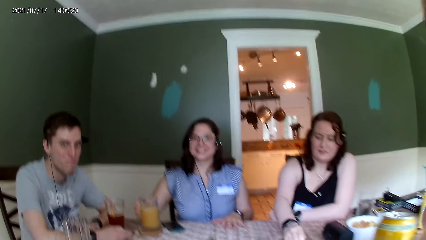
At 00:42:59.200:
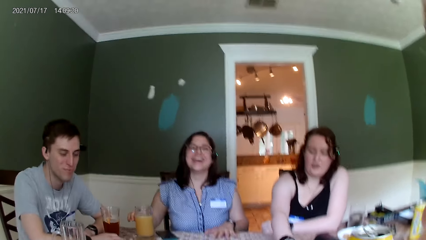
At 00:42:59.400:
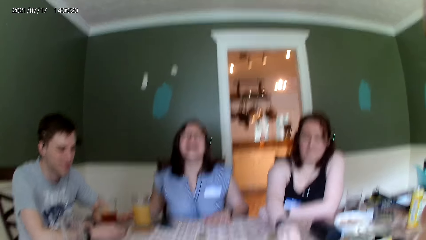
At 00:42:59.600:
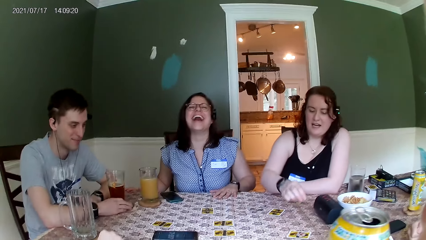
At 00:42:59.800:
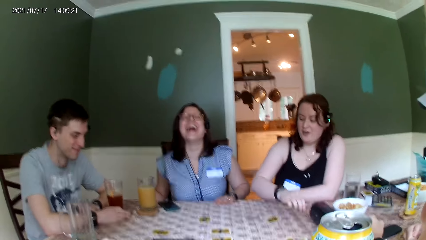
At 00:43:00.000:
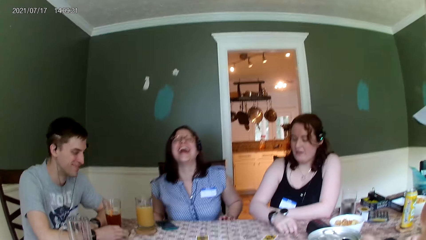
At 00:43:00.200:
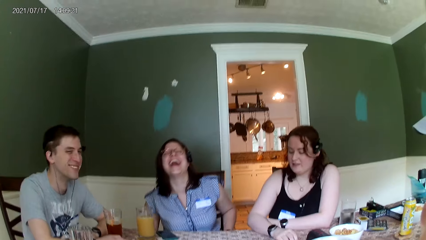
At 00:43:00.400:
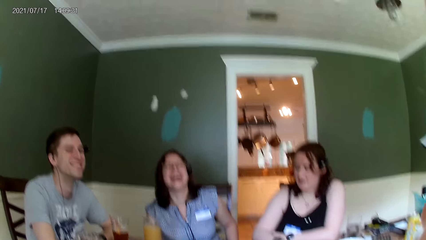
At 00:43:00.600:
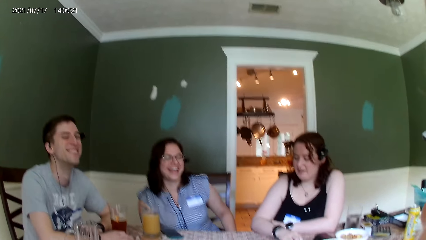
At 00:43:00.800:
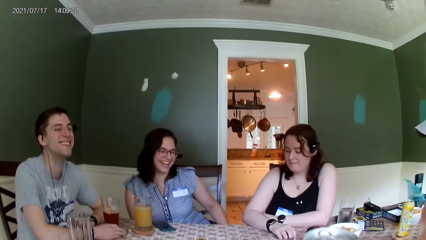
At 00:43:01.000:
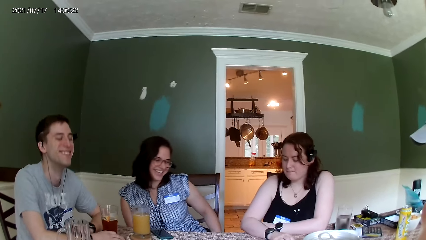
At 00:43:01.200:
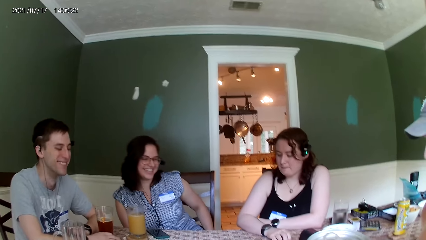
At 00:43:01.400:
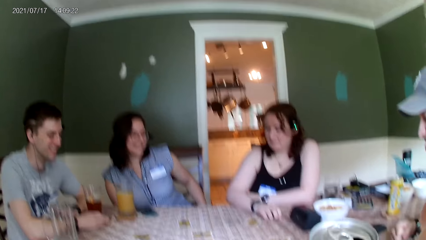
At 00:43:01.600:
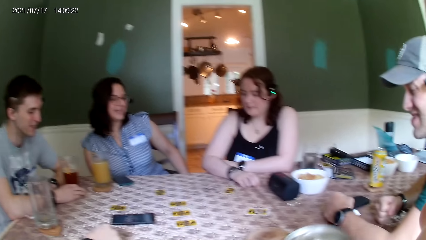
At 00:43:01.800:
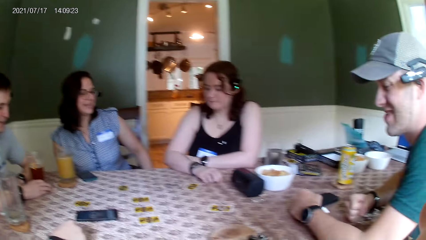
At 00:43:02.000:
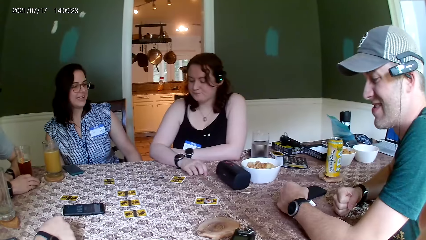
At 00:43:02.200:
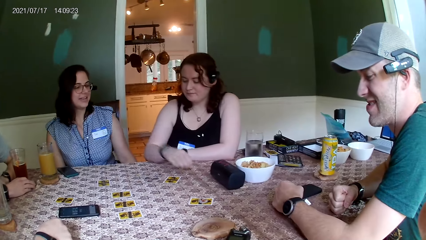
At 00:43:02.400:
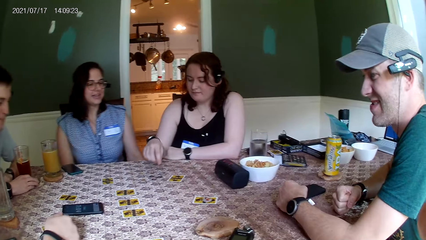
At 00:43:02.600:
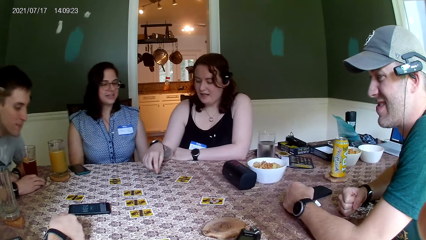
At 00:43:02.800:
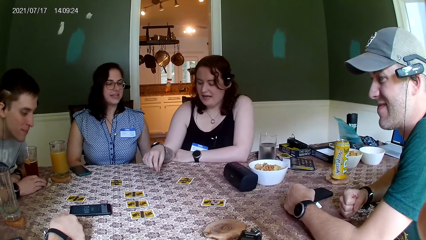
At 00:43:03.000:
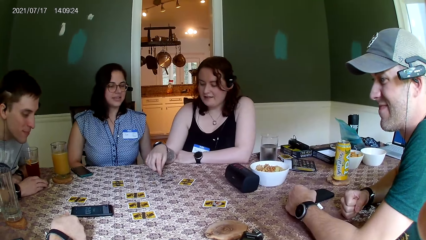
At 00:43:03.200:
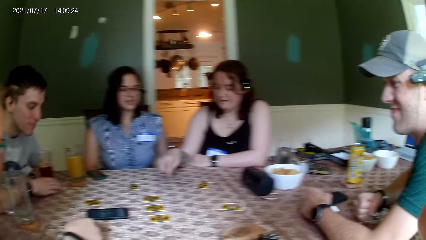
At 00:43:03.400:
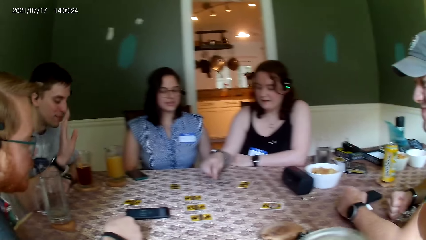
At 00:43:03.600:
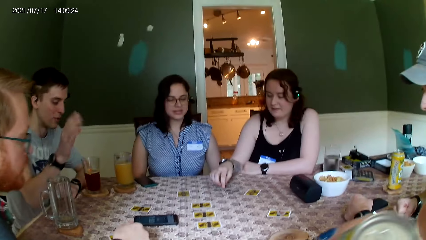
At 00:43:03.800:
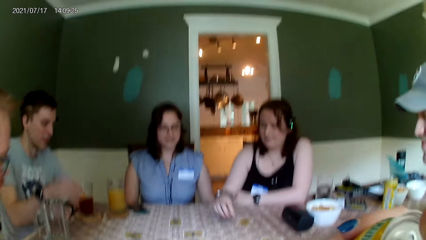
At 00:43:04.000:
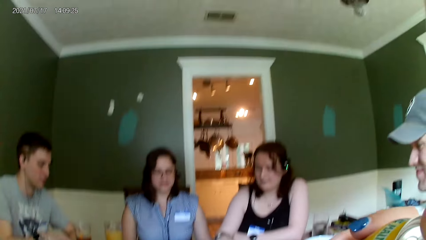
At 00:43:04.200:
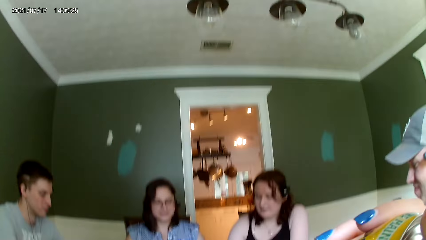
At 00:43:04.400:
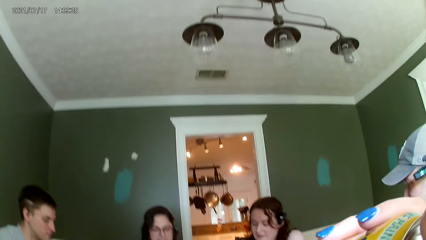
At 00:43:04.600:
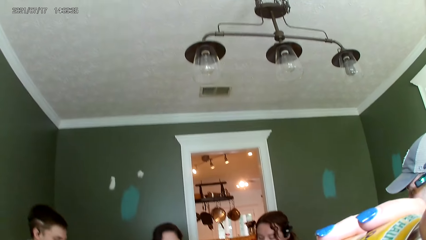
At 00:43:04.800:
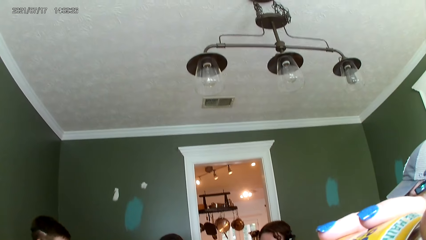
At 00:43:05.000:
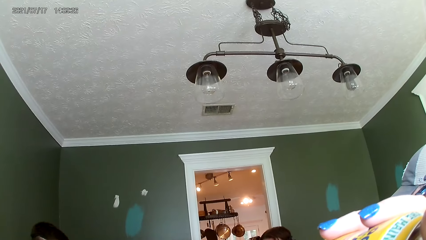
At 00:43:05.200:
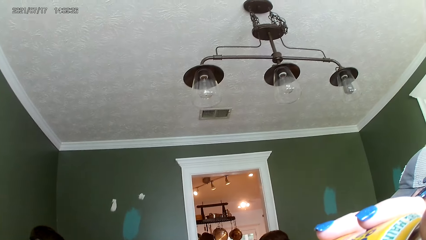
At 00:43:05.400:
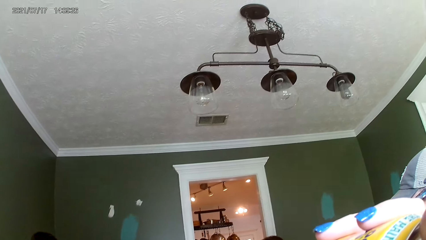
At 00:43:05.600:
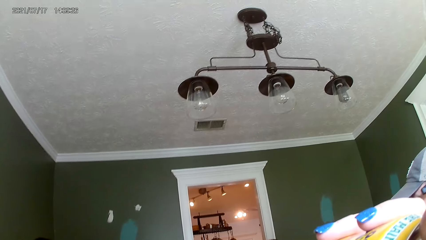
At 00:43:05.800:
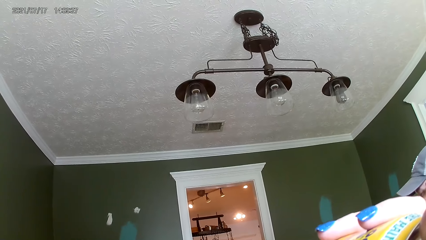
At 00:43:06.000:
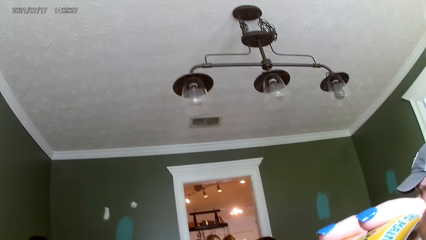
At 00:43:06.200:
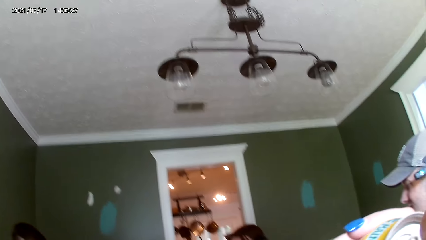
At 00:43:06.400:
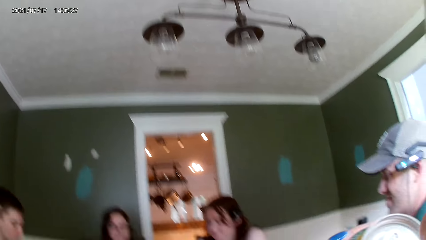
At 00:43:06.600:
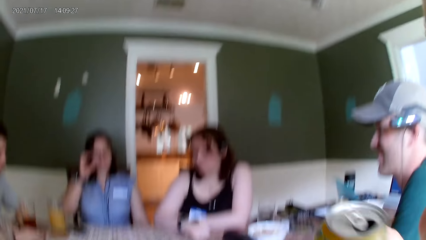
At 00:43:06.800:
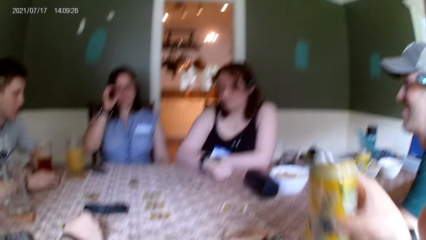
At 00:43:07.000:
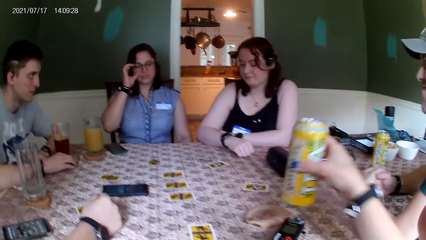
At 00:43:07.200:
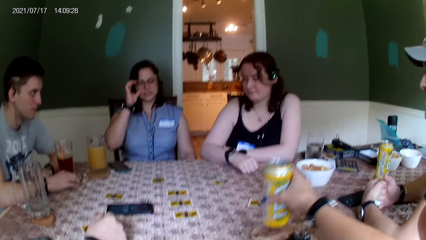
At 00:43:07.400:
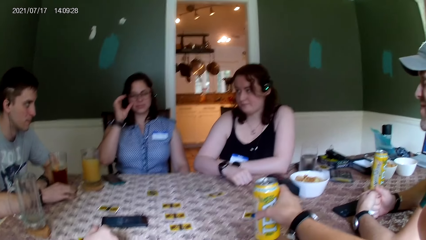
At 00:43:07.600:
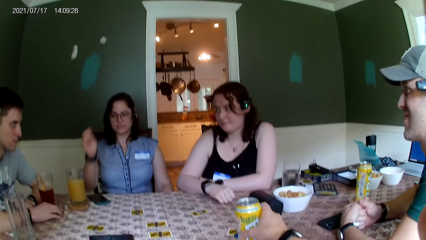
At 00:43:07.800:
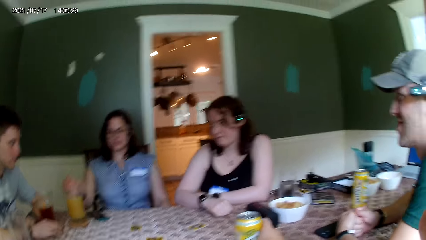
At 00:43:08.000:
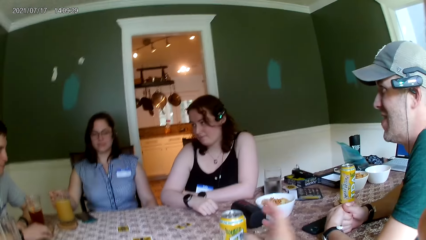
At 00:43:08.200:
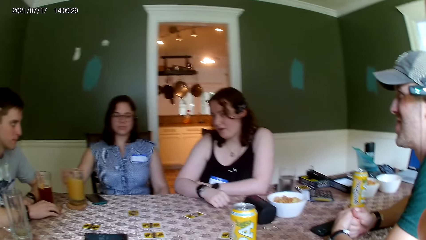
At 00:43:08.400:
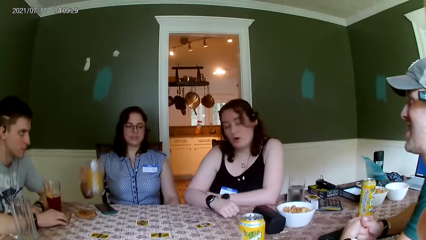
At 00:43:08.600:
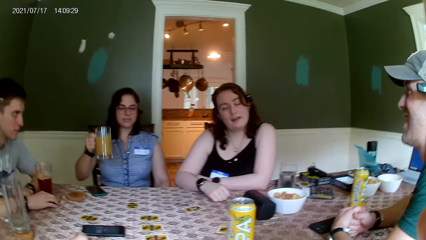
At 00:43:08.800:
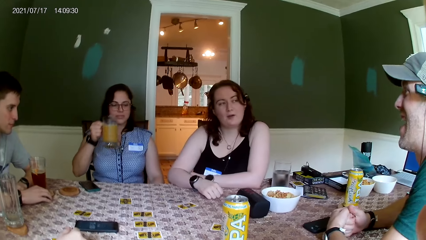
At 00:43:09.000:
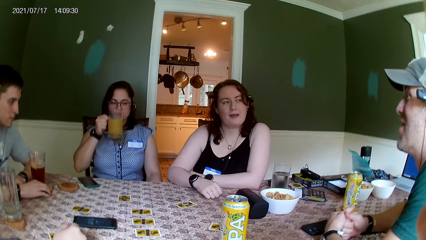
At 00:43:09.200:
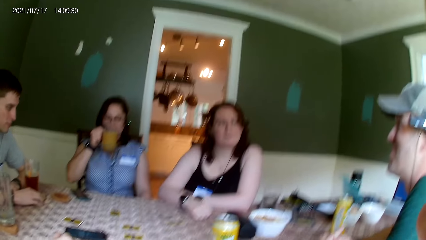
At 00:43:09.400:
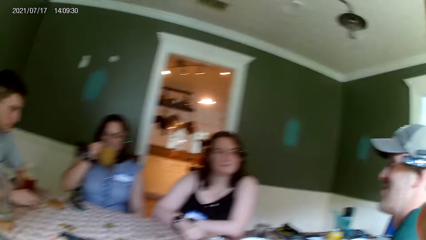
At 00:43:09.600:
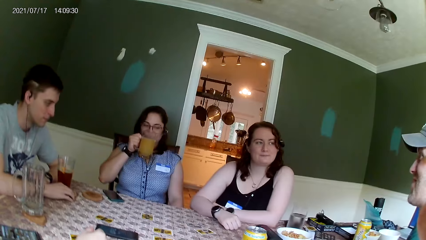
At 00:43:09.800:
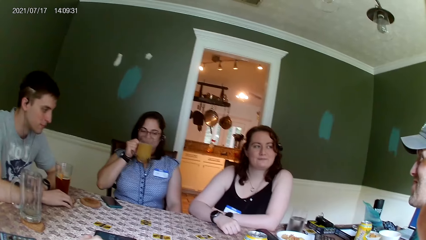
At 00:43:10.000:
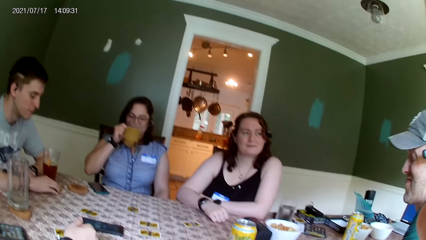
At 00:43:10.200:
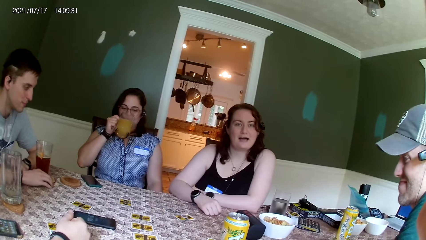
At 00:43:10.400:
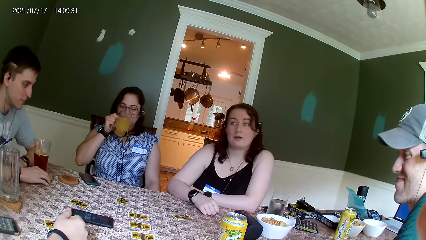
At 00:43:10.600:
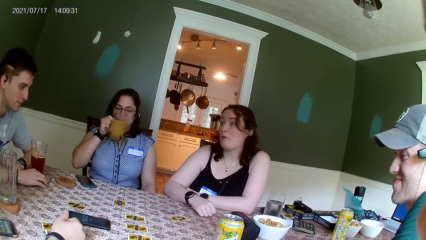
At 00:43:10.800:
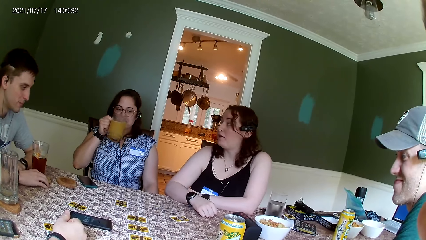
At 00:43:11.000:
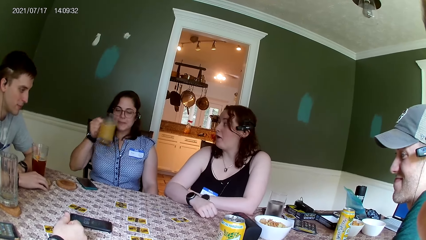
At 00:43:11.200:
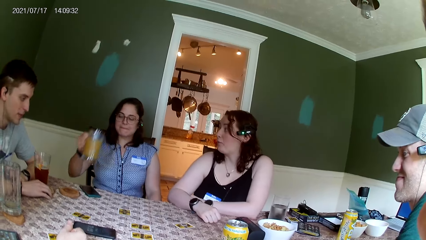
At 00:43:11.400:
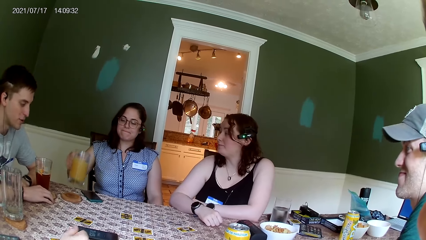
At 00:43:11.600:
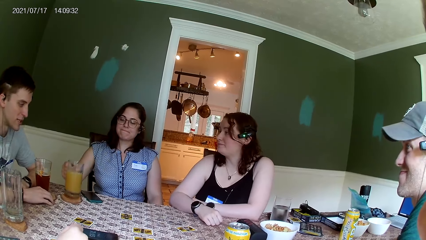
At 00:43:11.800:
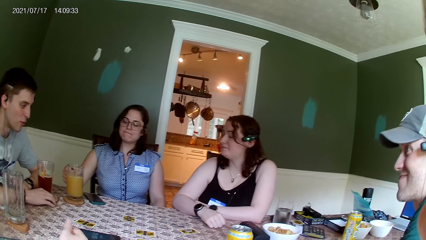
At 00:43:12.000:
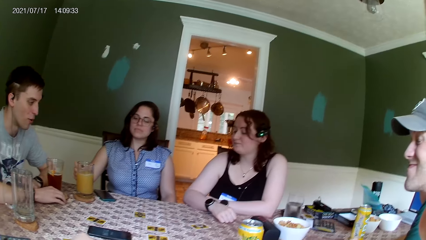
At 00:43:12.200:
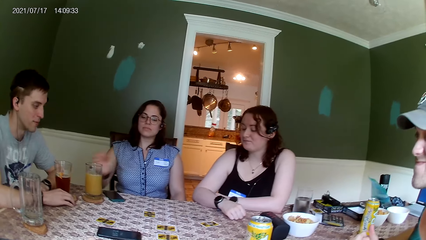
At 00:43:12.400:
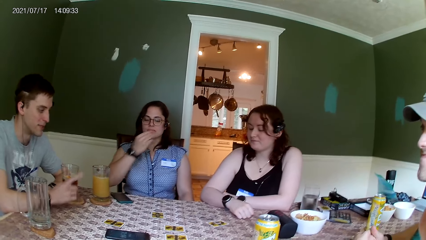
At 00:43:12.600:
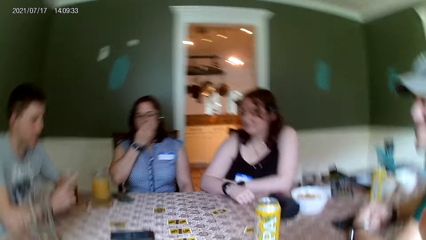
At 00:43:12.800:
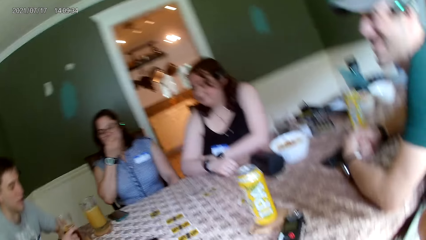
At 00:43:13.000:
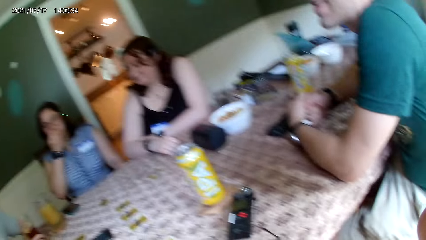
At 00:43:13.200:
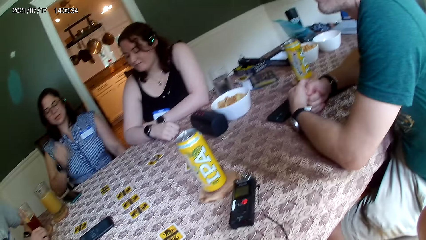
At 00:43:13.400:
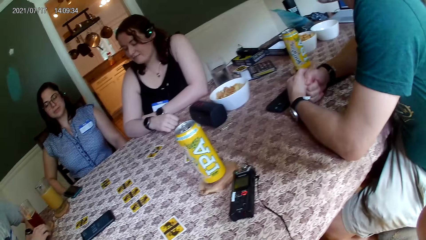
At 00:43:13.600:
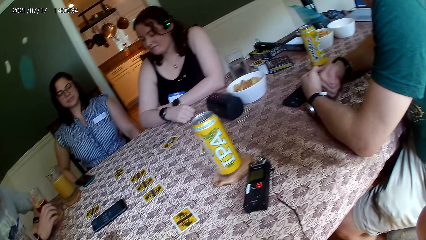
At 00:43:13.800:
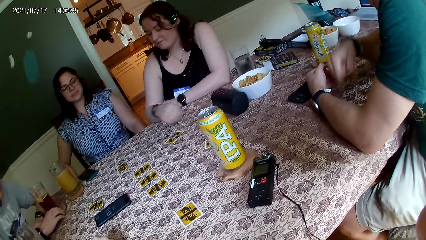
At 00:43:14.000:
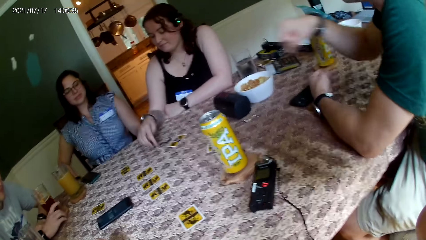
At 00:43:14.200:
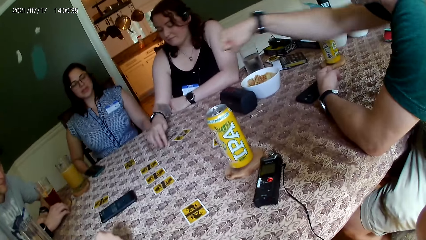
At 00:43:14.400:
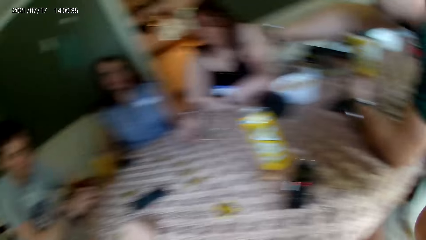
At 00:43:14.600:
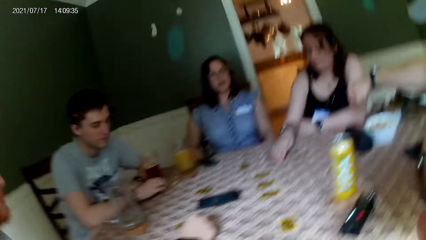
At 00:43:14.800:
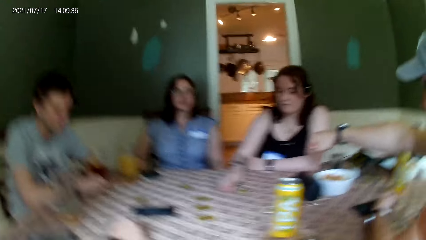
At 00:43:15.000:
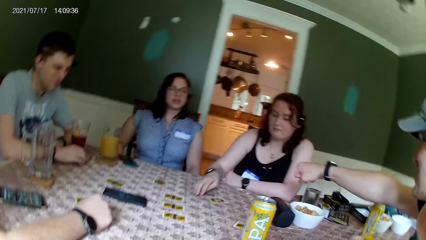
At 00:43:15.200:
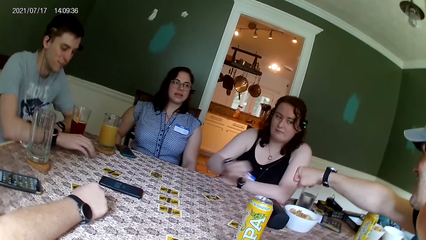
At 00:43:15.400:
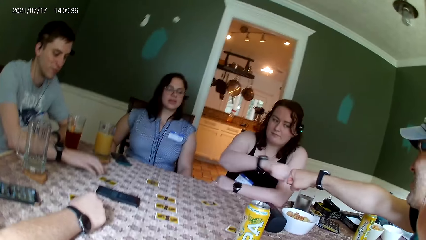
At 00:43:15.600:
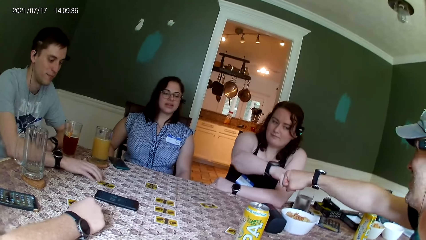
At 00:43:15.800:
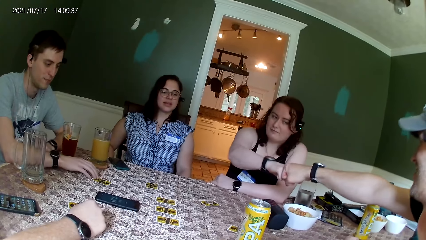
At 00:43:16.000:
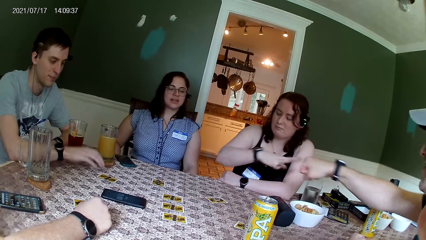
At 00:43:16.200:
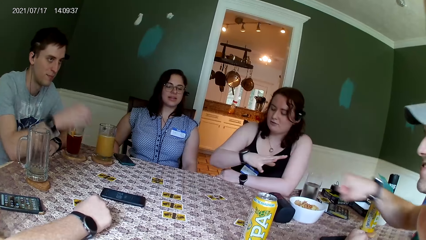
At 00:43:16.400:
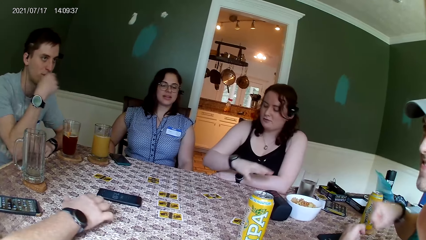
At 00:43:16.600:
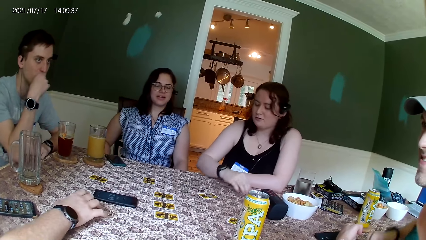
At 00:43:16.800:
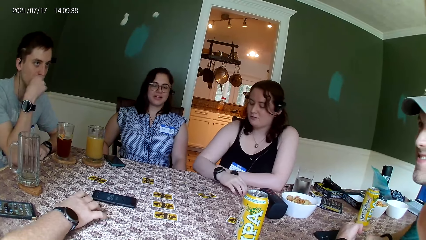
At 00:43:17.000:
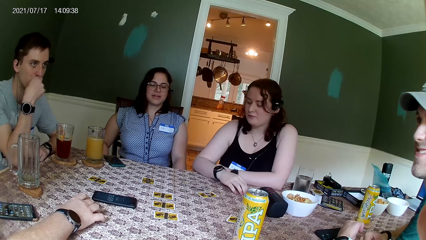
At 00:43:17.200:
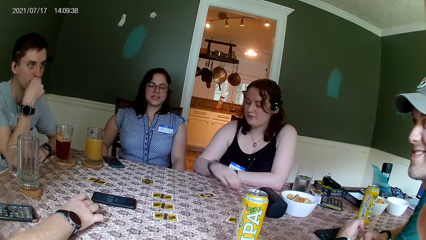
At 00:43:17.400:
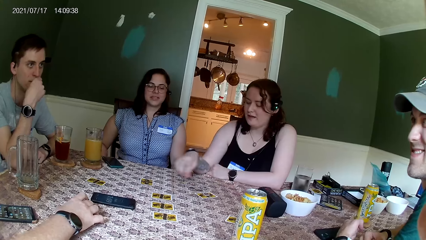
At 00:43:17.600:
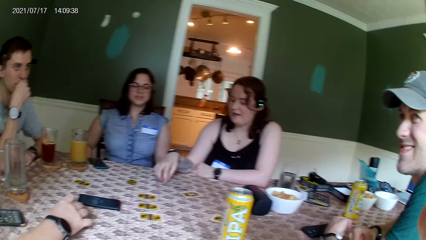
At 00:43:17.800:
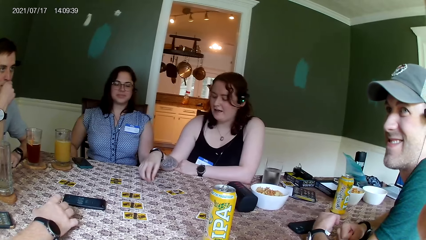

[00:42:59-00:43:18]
A woman adjusts the coins on the table with her right hand. The camera wearer drinks from a can bottle in her right hand. Another woman adjusts the glasses on her face with her right hand. The camera wearer drops the can bottle on the table with her right hand. The other woman picks up the tumbler from the table with her right hand. The first woman interacts with the group of people at the table. The other woman drinks orange juice from the tumbler in her right hand and drops the tumbler on the table with her right hand. The camera wearer looks around. The first woman adjusts the coins on the table with her right hand. A man adjusts the card on the table with his right hand. The first woman gives another man a fist bump with her right hand. The first man moves the card on the table with his right hand and adjusts the card on the table with his right hand.
